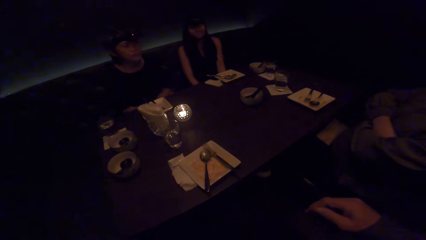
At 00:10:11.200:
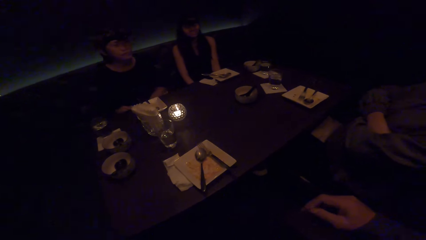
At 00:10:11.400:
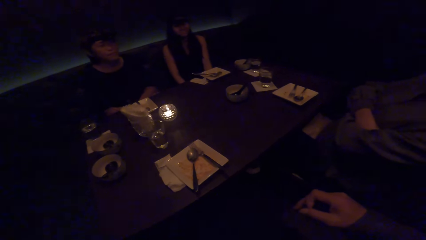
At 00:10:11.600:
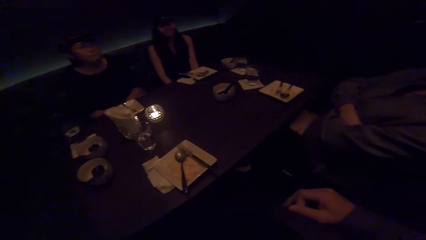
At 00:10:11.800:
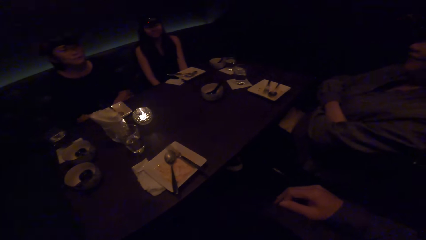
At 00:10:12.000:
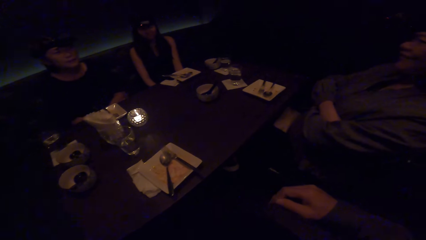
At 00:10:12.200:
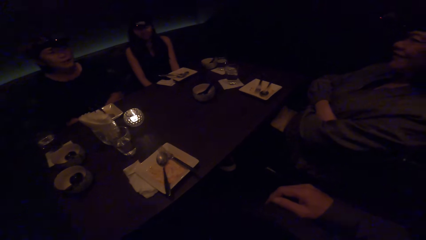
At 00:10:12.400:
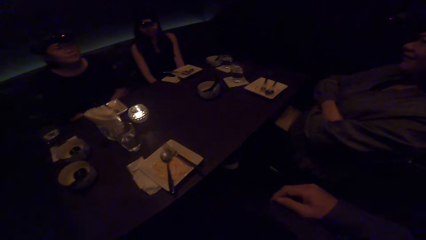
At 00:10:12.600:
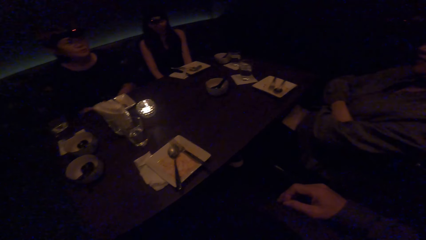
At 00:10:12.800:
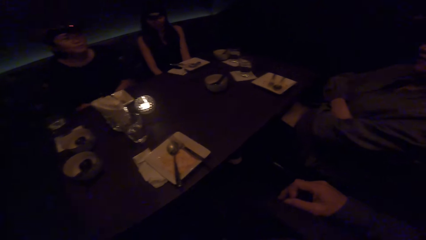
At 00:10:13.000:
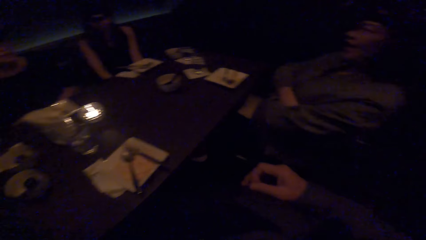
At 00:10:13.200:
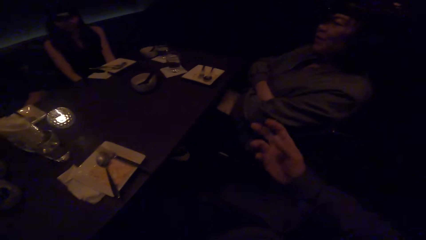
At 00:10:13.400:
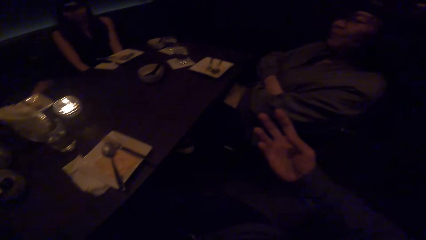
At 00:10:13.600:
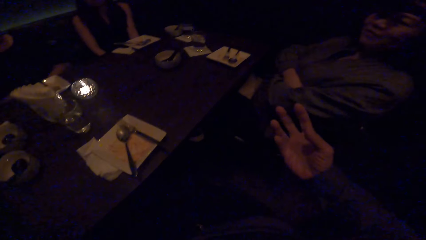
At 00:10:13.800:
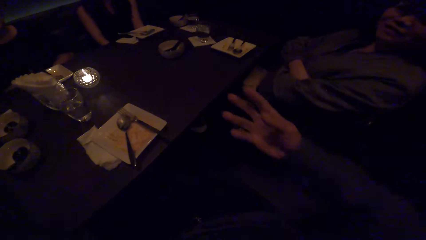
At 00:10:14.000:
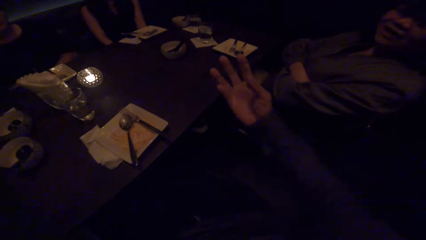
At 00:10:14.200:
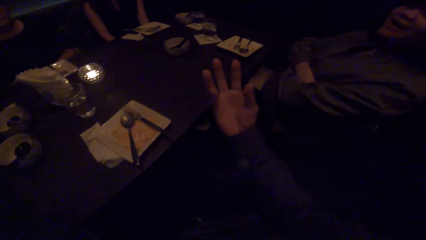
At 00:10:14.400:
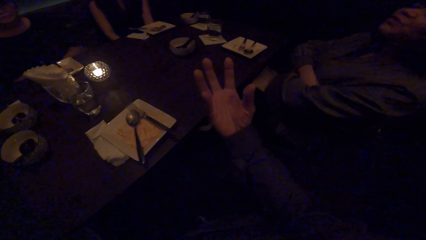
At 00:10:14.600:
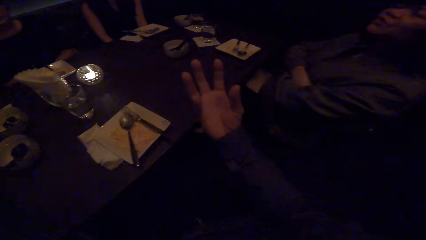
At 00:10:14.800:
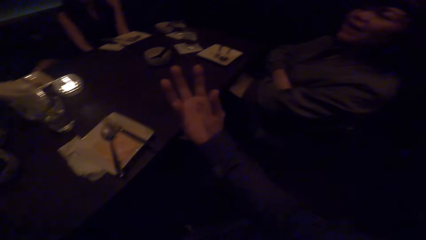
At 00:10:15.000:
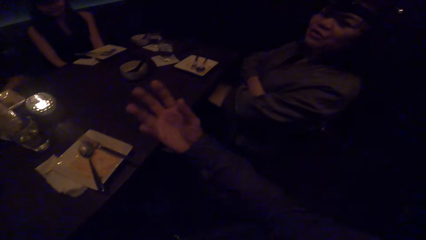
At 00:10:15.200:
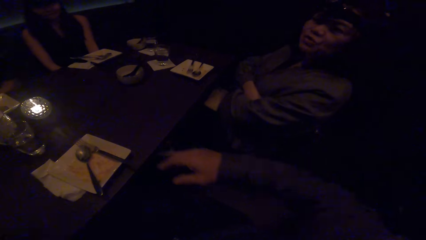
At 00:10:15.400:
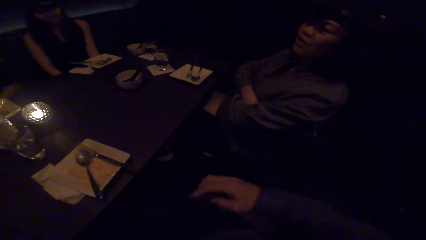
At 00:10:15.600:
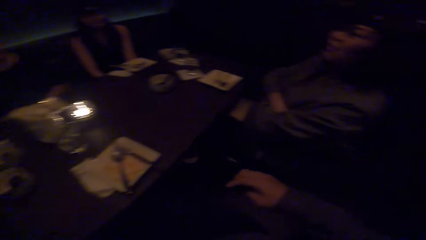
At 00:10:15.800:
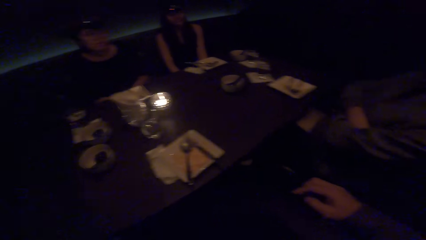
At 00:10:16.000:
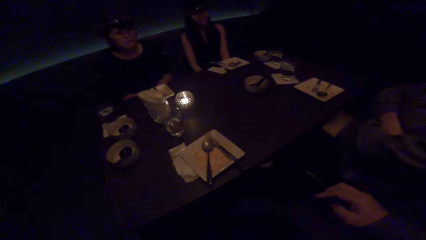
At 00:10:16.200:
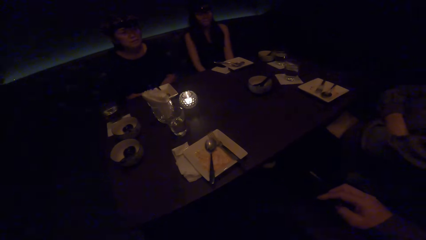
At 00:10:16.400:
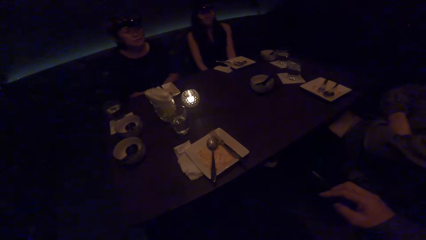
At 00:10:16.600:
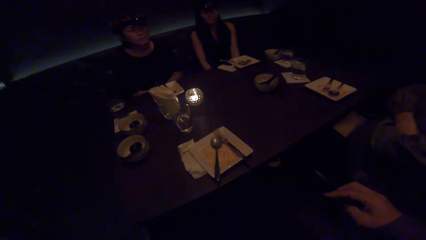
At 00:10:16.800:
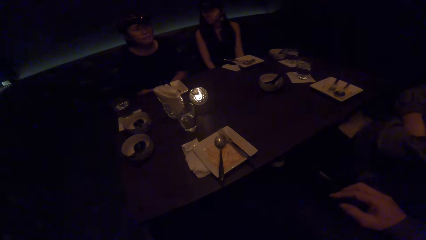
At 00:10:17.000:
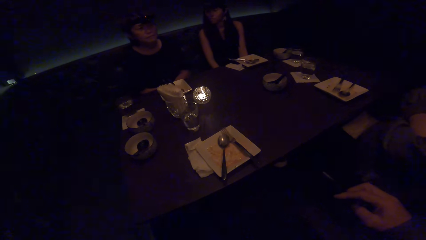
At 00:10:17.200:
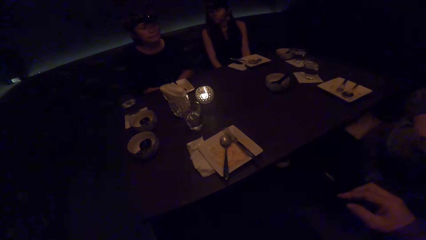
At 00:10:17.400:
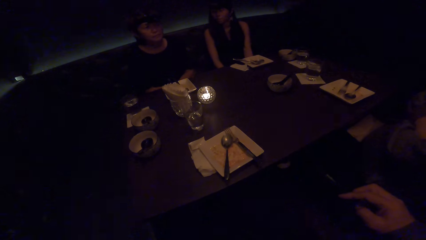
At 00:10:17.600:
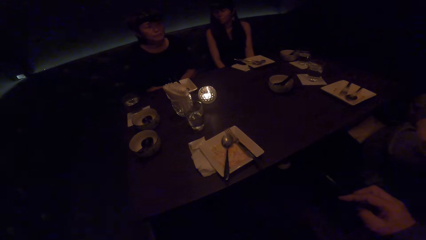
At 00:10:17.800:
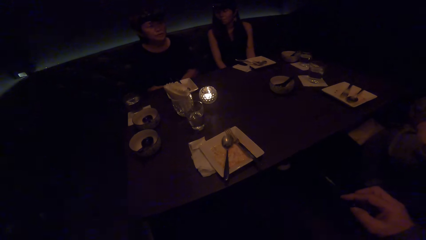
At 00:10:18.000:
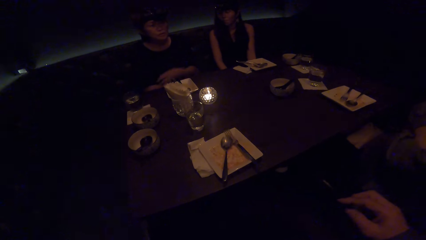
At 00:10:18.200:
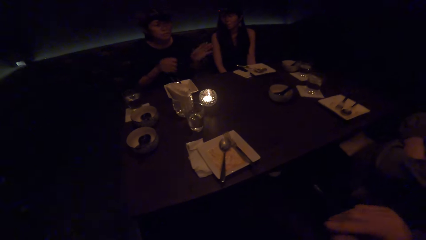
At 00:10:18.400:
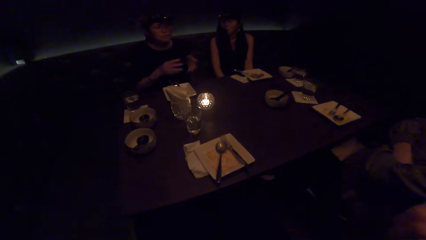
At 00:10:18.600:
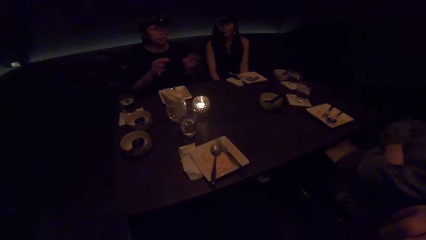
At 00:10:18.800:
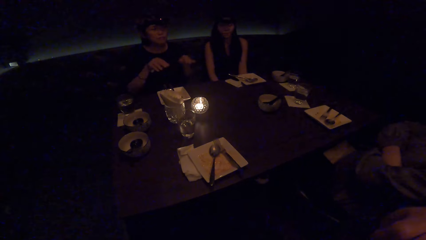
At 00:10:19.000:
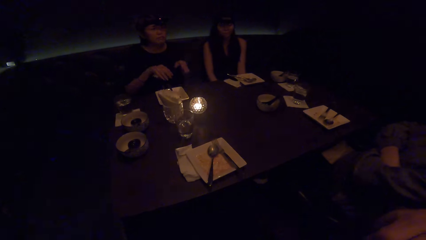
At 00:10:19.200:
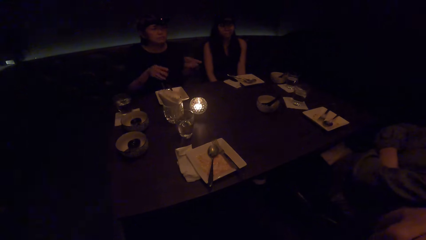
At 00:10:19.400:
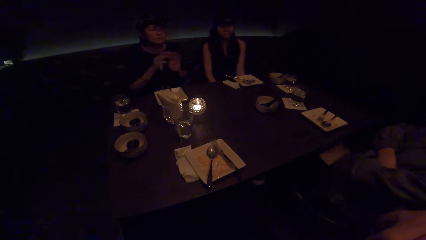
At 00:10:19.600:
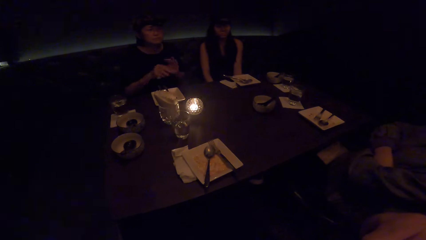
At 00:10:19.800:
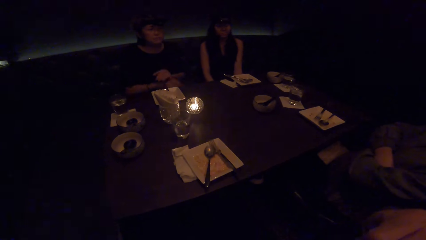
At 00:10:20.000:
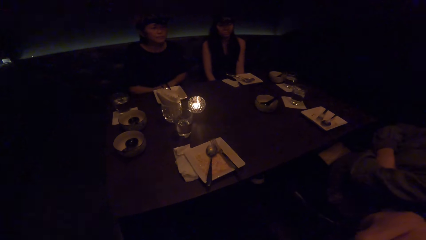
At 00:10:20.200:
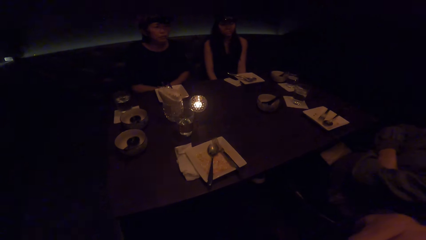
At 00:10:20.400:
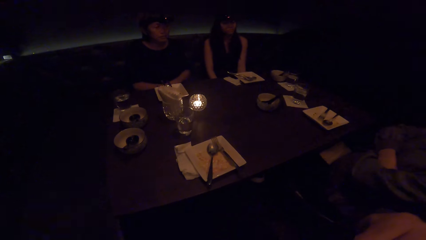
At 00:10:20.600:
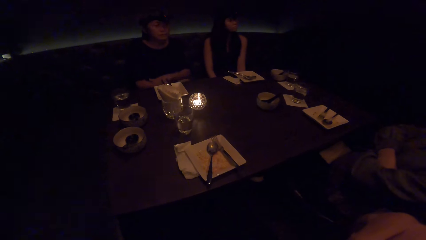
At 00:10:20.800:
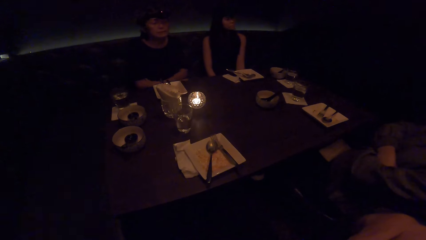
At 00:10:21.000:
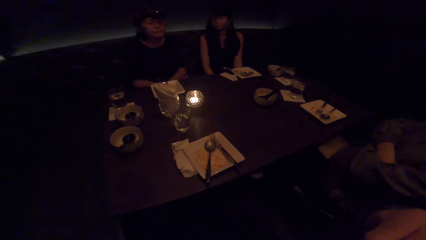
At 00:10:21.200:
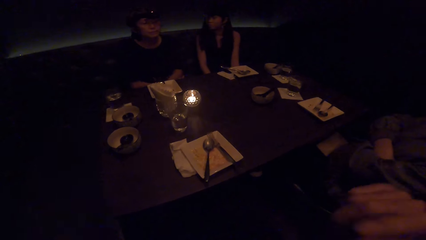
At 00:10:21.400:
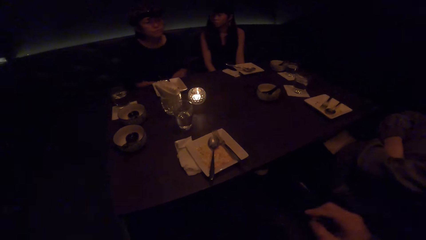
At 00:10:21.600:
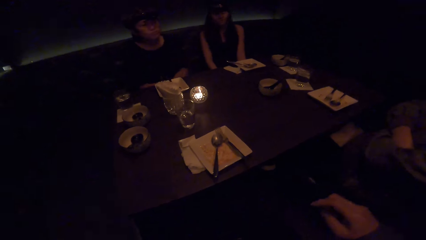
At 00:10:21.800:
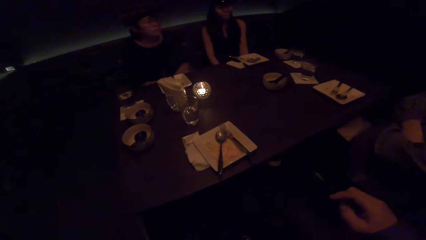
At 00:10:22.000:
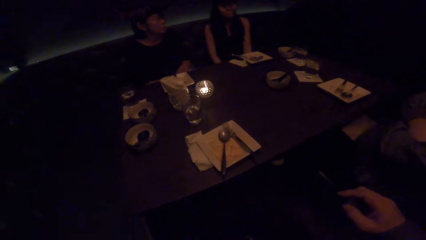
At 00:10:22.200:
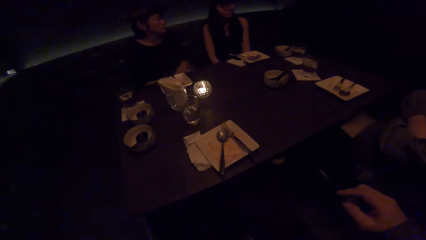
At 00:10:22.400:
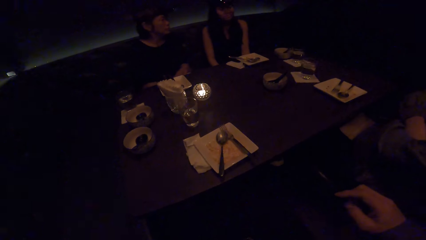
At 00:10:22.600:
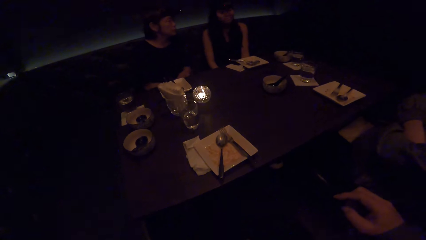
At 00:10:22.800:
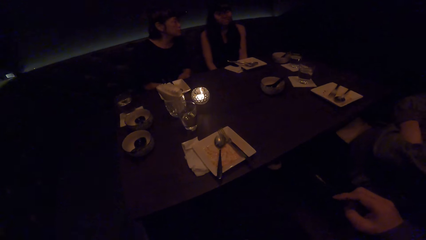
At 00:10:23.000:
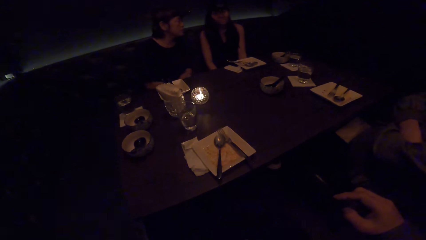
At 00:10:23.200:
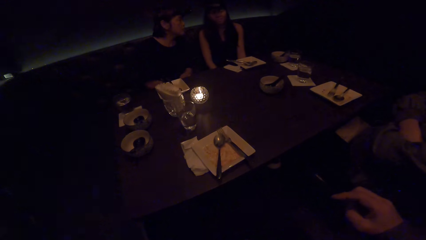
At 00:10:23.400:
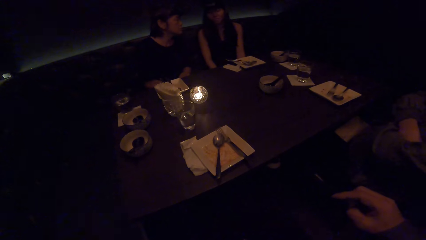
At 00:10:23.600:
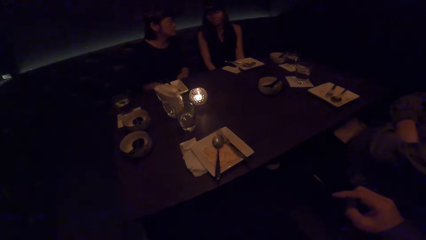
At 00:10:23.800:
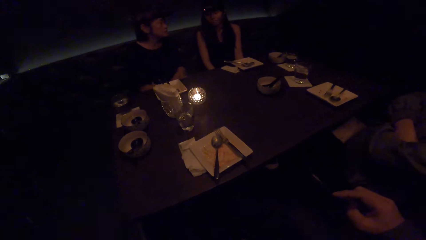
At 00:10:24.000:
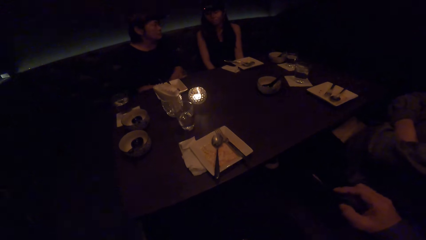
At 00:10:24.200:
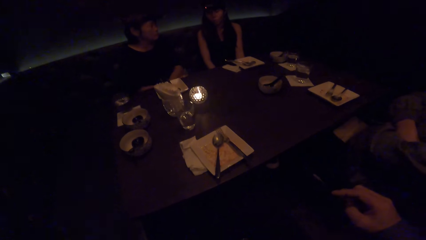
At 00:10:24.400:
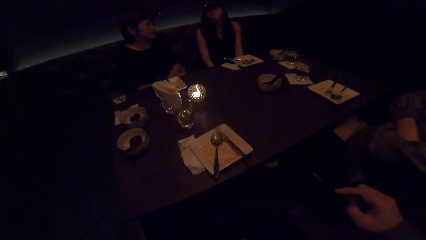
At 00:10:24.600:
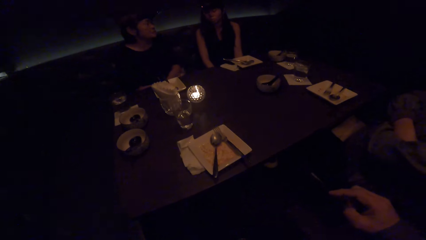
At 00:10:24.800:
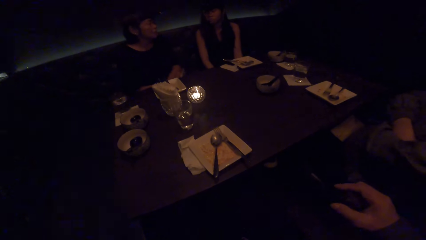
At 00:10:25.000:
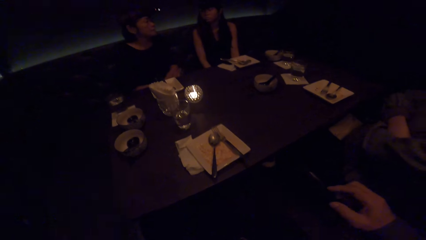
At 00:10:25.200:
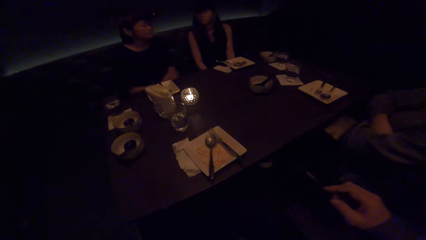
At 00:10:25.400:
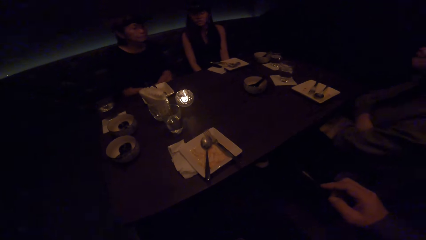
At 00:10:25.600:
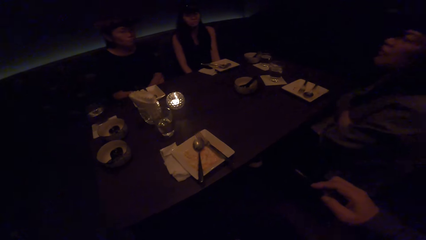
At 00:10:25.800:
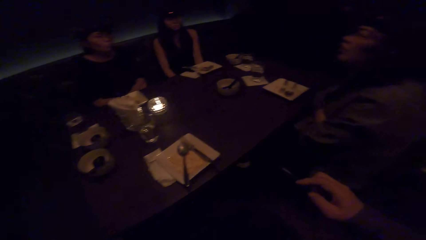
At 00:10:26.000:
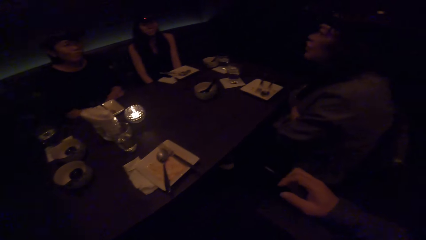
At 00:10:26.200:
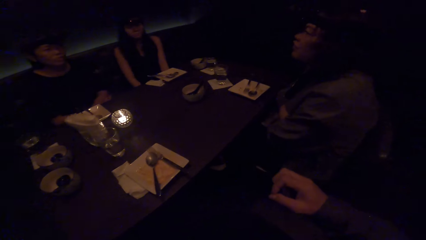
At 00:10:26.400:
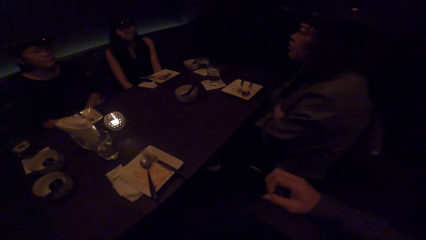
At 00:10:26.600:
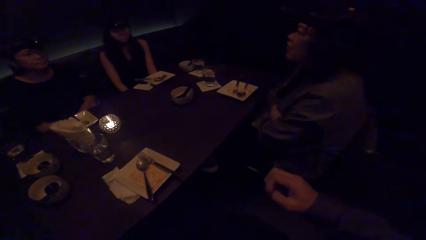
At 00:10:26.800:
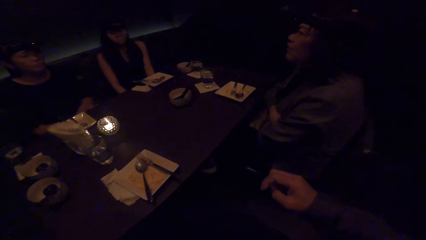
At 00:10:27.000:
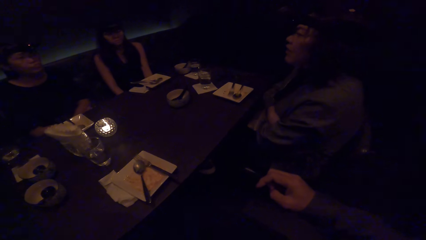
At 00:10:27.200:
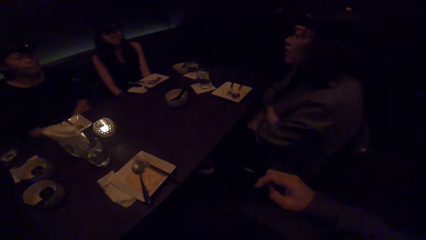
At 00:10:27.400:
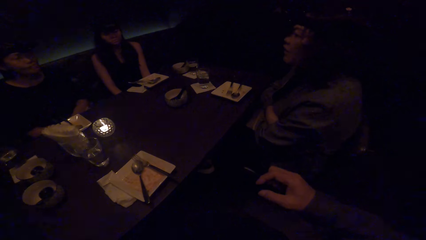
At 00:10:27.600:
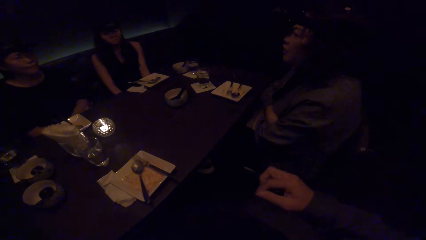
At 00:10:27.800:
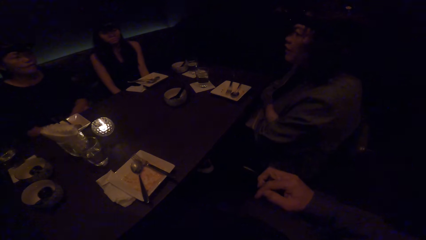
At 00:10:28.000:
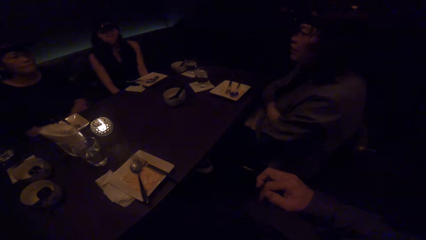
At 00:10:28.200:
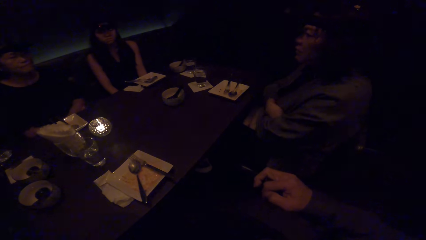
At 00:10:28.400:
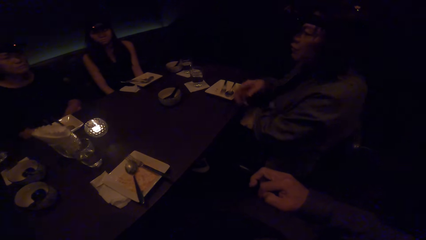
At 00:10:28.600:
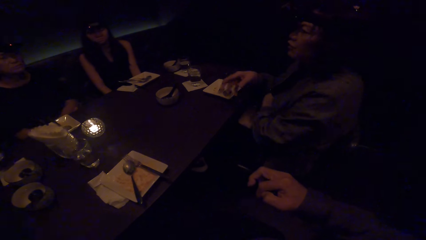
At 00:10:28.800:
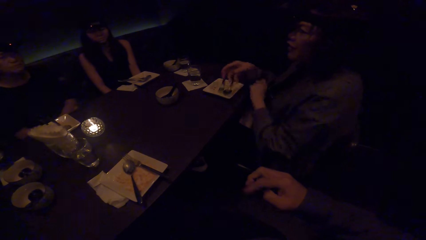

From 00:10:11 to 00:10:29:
The camera wearer moves his right hand. A woman looks at the camera wearer. The camera wearer talks to the woman and two other women. The first woman speaks to the camera wearer. Another woman moves both hands. The camera wearer looks at the first woman.
